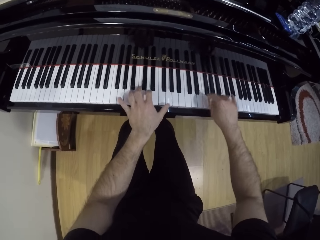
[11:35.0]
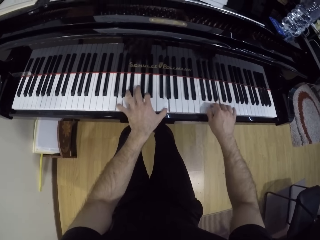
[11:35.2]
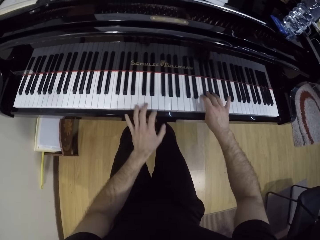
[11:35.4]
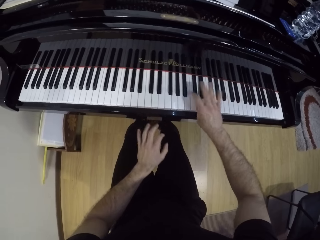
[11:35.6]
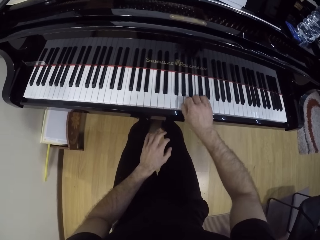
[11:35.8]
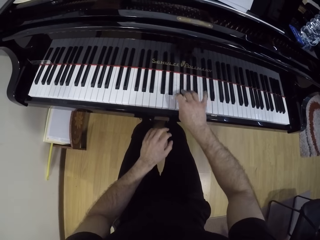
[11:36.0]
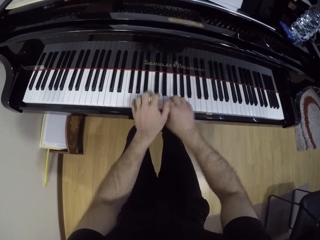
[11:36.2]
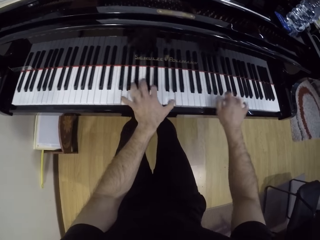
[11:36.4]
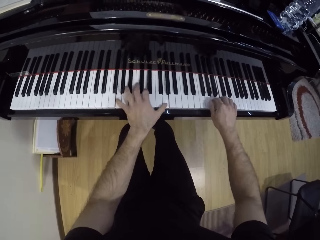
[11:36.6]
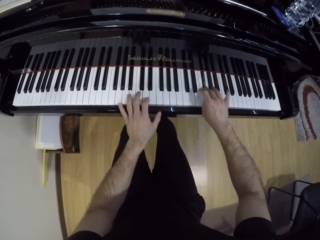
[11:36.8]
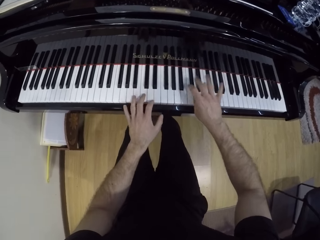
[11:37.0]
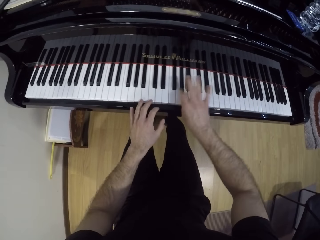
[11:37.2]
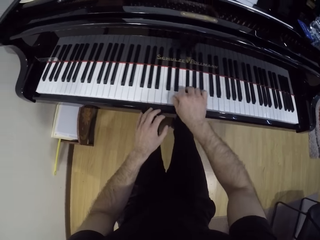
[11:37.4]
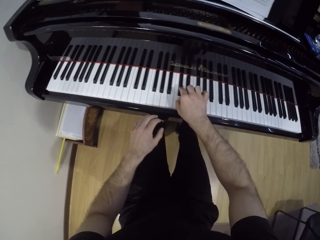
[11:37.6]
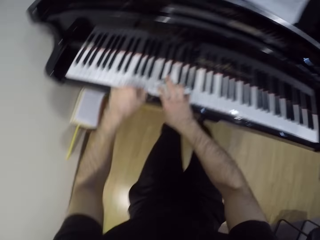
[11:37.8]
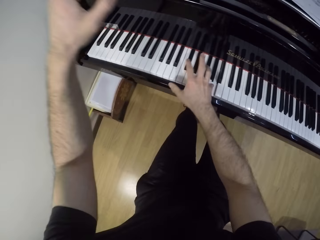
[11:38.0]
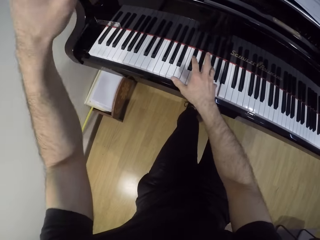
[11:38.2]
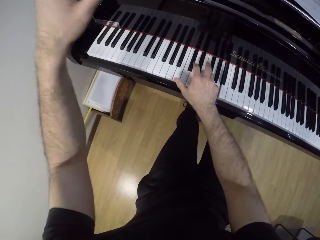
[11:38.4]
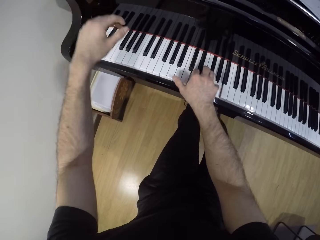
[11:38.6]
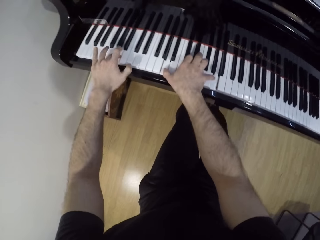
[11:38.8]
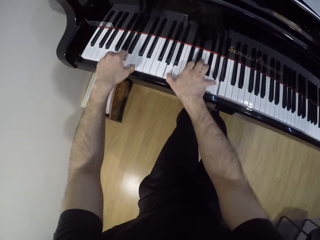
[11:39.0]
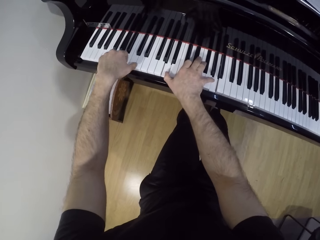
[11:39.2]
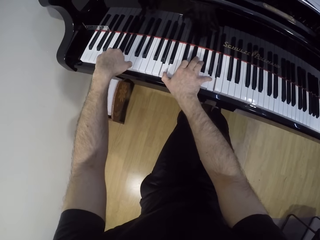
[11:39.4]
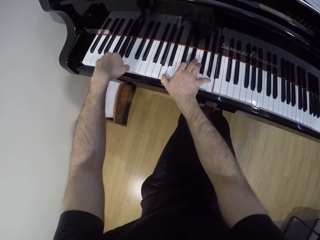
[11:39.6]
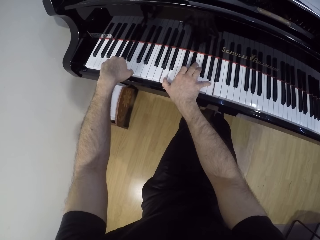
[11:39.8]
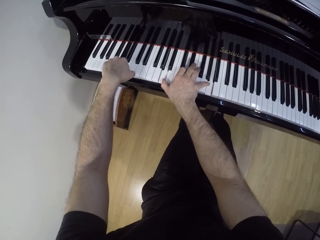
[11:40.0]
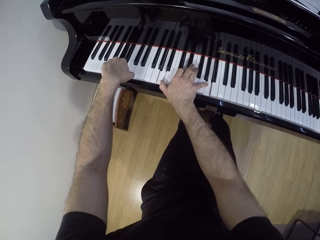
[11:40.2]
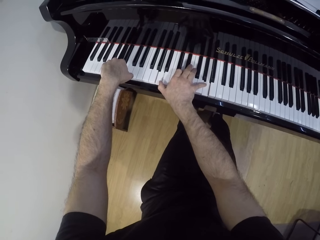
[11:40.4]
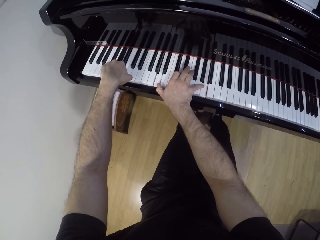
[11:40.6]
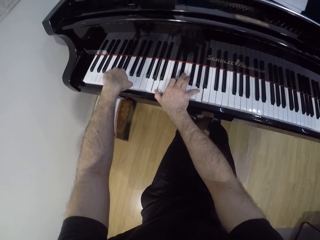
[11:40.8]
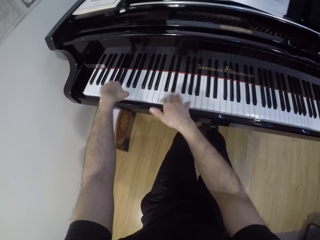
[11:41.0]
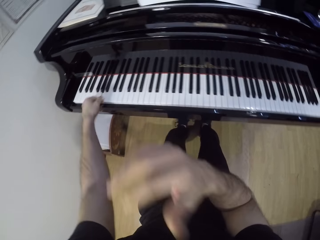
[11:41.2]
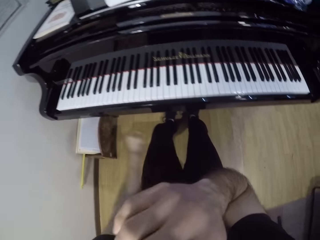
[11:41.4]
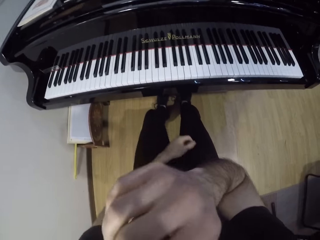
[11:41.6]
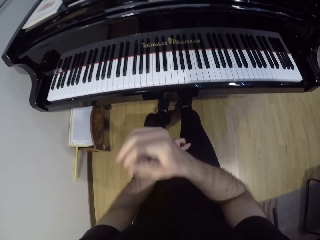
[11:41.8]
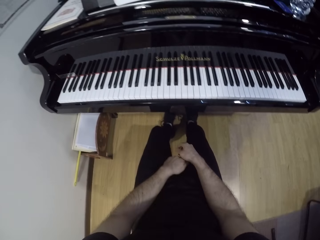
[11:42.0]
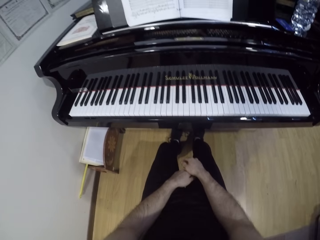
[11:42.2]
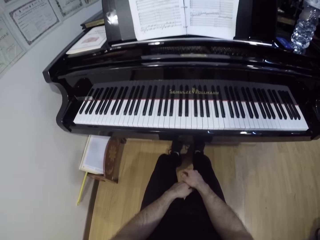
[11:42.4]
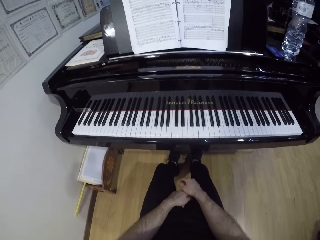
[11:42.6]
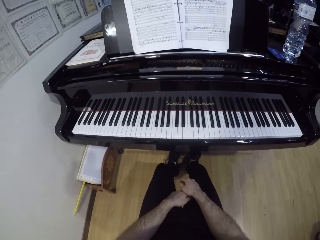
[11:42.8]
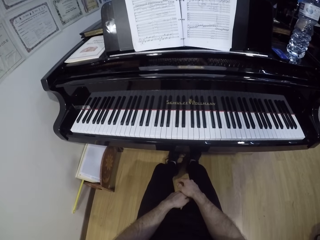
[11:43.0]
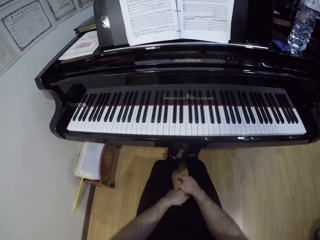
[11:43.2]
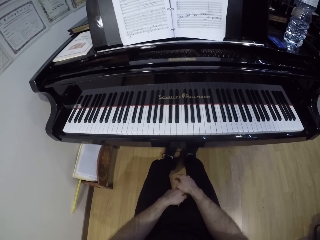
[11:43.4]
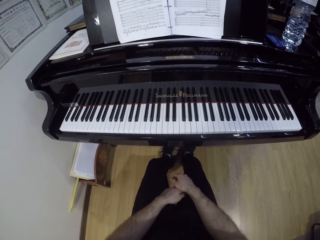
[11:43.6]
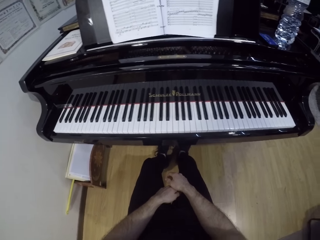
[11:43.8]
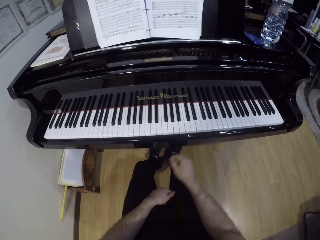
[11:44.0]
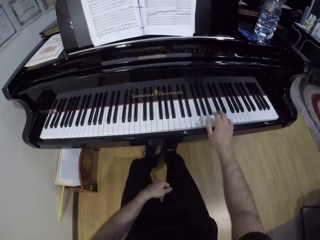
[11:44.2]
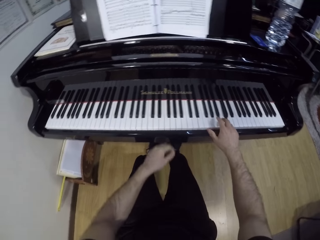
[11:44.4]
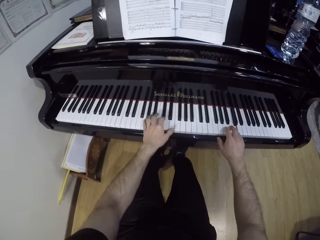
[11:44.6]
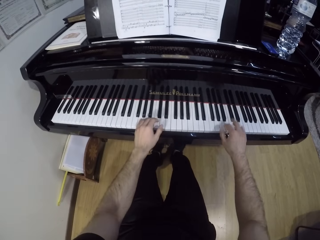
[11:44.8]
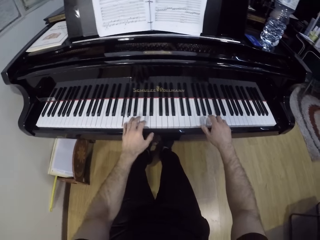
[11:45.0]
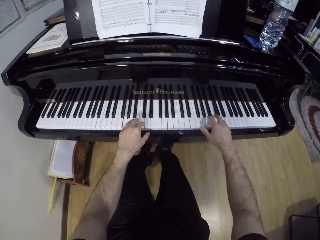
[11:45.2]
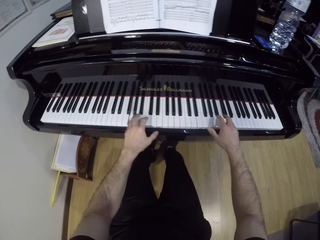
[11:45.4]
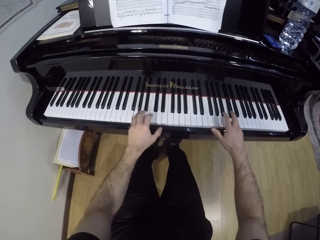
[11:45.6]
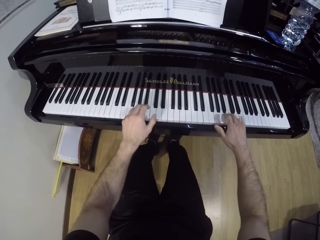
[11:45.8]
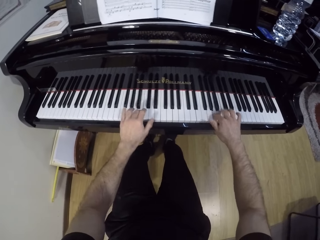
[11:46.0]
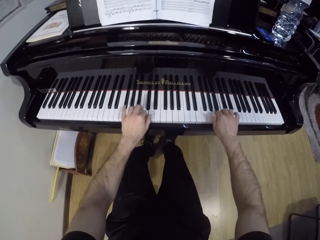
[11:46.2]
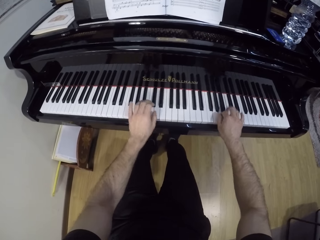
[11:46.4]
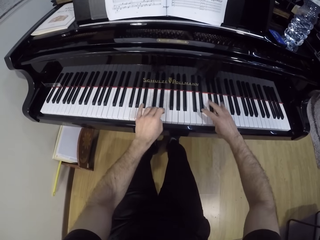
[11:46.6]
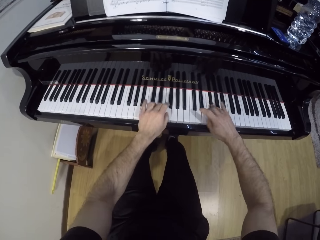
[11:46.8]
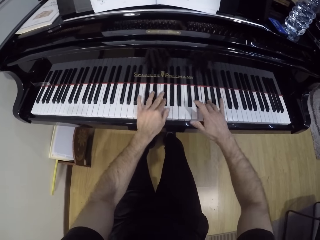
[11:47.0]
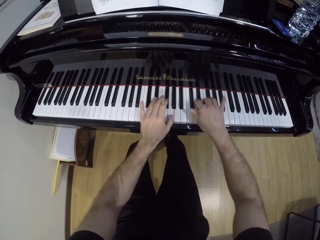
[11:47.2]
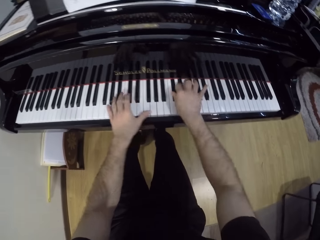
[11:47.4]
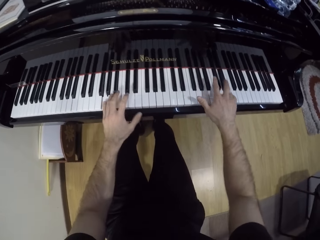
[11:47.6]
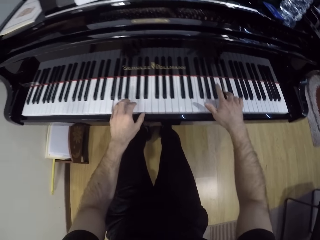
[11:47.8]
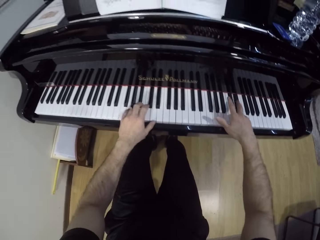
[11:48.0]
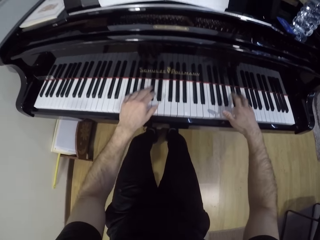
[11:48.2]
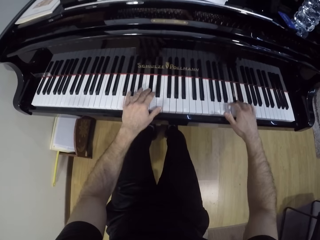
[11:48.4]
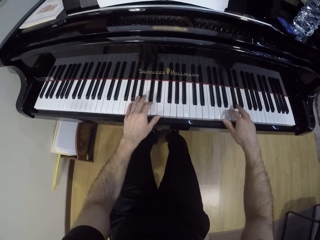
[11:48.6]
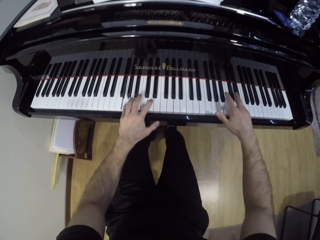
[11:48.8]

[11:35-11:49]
The camera wearer plays the keyboard with both hands. He moves the left hand and plays the keyboard with both hands. He moves the left hand, raises the left hand, and plays the keyboard with both hands. He presses the keyboard with both hands. He moves the left hand towards the face and removes hands from the keyboard. He touches his face with his right hand. He places both hands into the lap. He touches the keyboard with the right hand, touches the keyboard with both hands, and plays the keyboard with both hands.

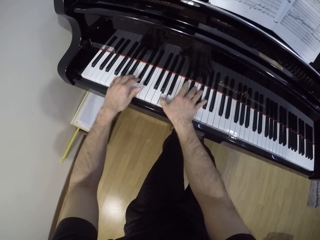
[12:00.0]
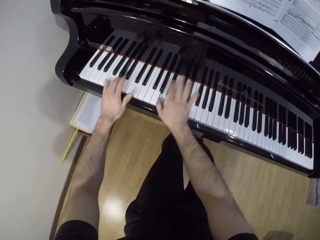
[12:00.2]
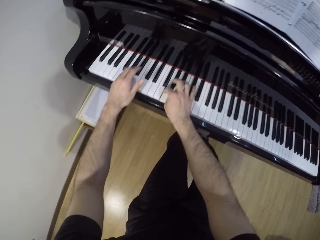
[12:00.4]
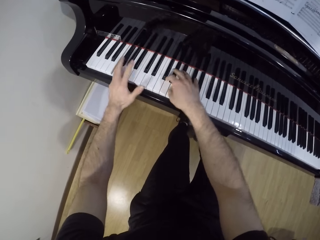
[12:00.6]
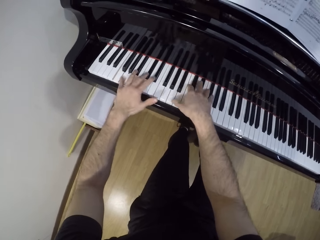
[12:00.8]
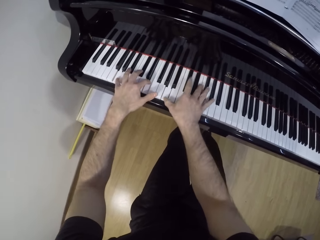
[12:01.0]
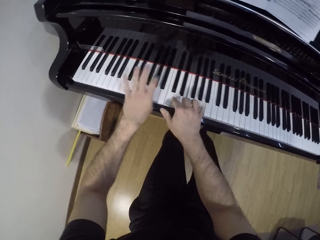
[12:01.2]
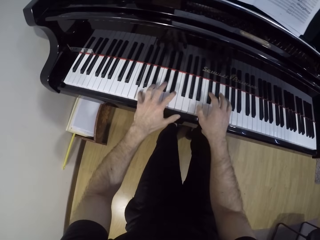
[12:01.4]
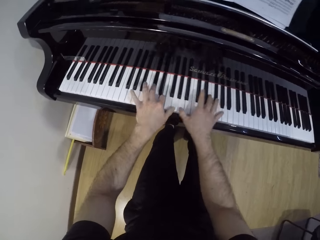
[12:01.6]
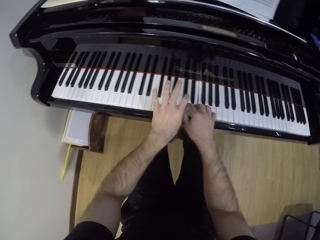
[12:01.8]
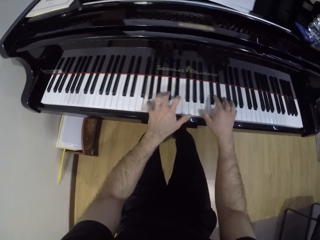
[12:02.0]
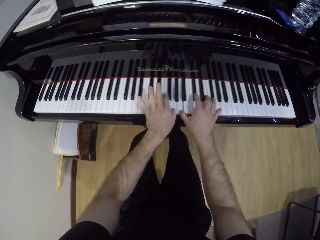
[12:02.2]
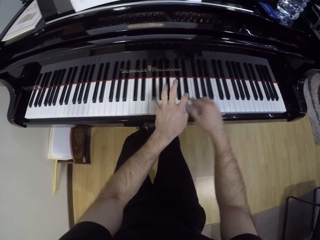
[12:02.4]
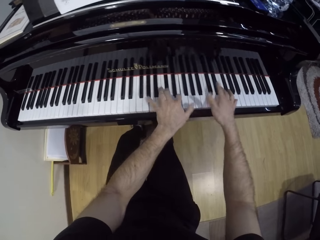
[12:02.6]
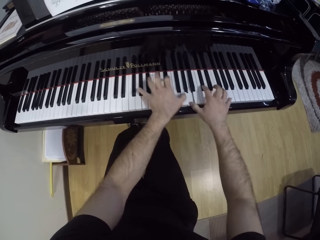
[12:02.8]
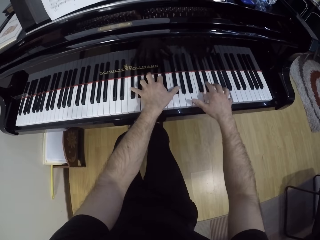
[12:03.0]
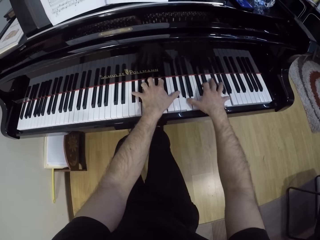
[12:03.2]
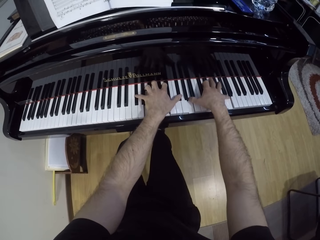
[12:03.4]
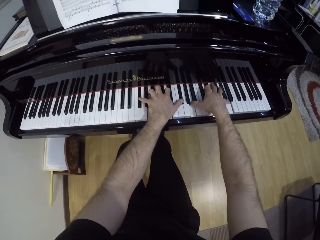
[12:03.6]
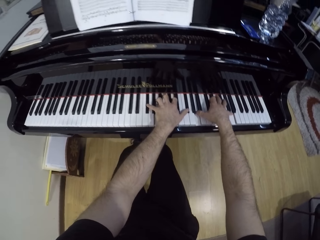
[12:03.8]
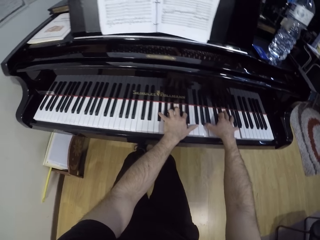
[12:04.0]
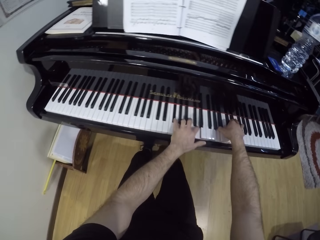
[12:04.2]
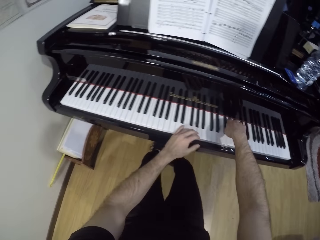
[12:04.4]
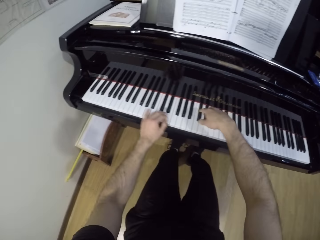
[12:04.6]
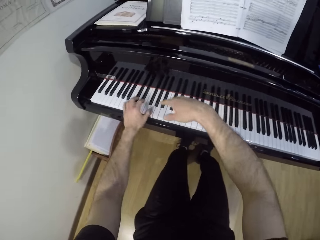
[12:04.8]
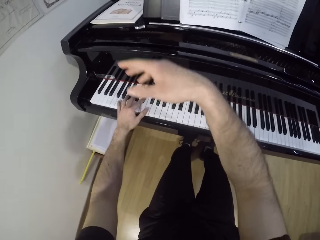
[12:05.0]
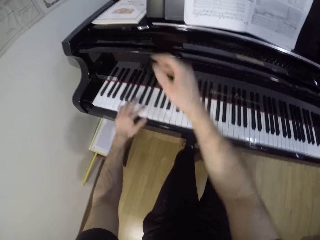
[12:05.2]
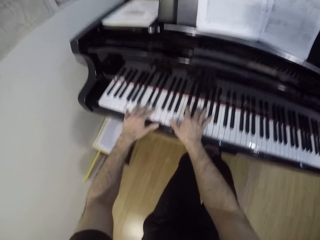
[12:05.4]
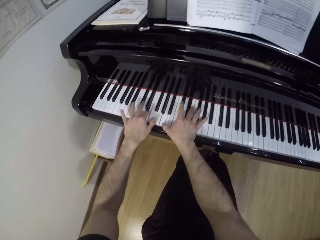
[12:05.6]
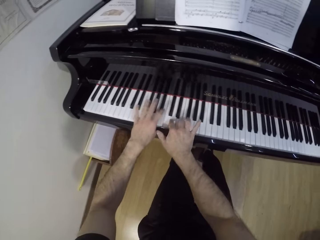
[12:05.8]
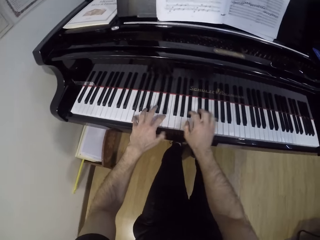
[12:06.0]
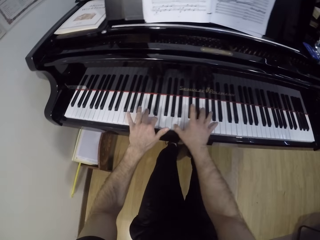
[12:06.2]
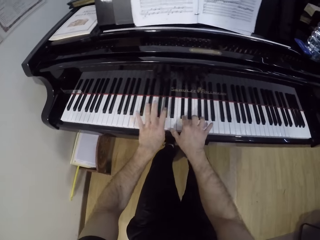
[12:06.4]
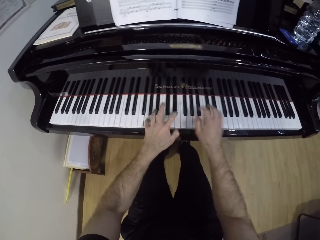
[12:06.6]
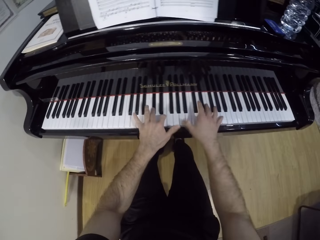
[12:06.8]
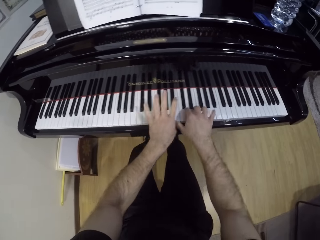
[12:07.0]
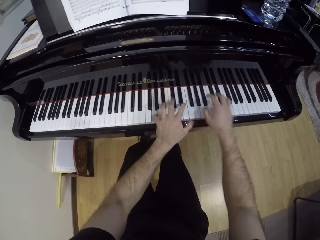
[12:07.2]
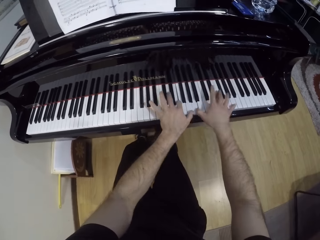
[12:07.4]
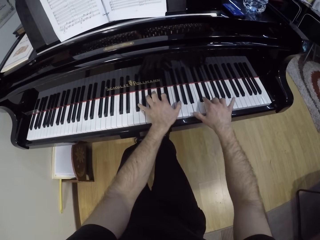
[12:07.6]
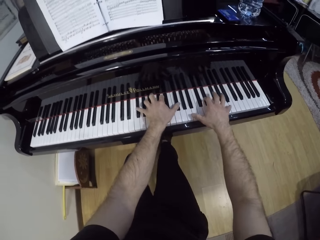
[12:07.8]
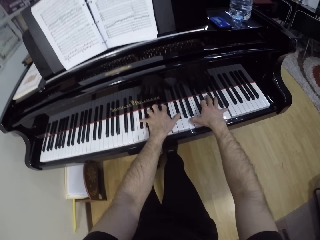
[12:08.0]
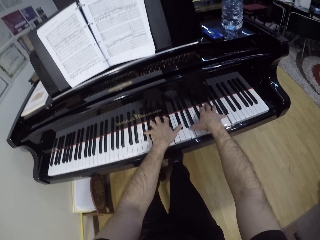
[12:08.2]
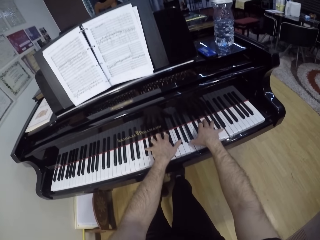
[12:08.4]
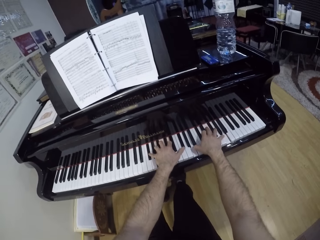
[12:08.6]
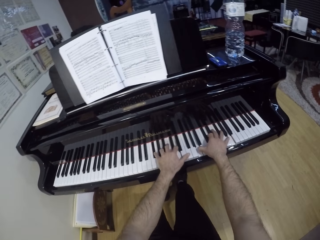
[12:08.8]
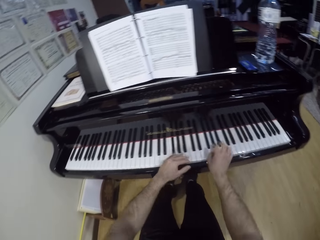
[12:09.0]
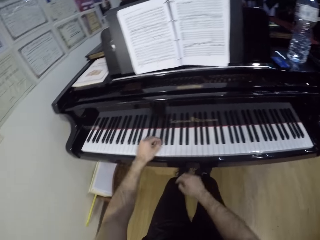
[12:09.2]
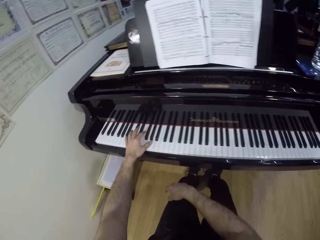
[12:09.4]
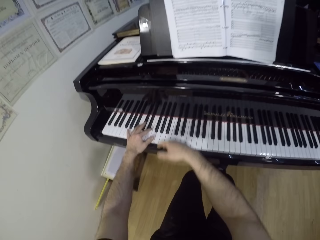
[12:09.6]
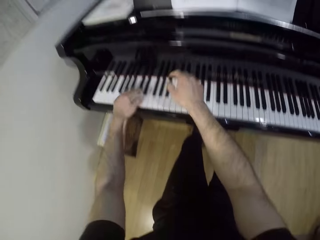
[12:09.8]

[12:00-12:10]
The camera wearer presses the keyboard with both hands. They lift the right hand, move both hands, and play the keyboard with both hands. They press the keyboard with both hands and move both hands.
